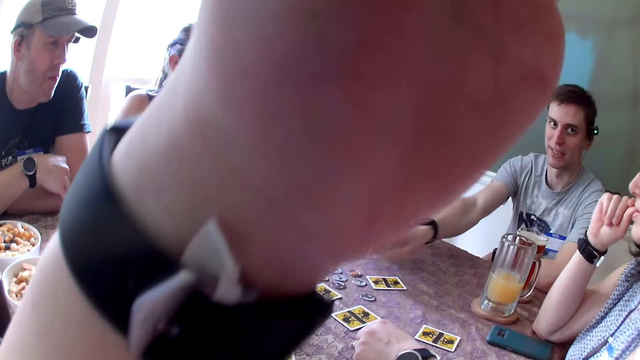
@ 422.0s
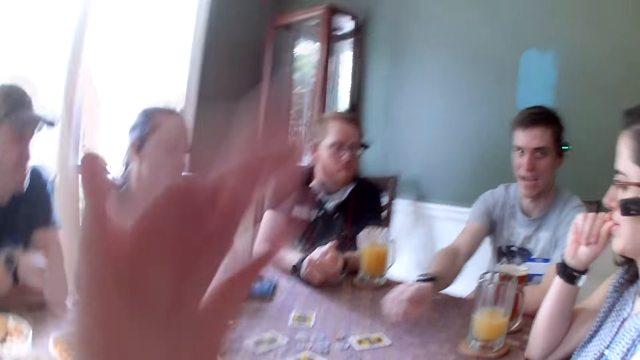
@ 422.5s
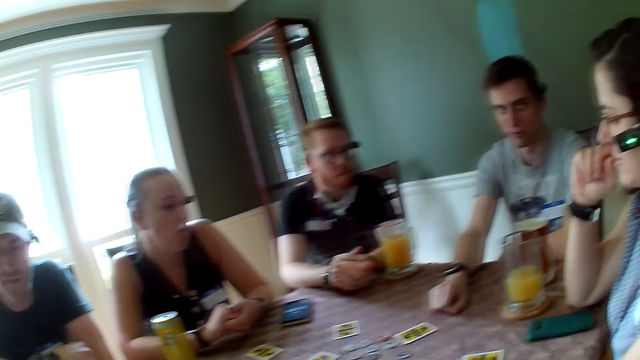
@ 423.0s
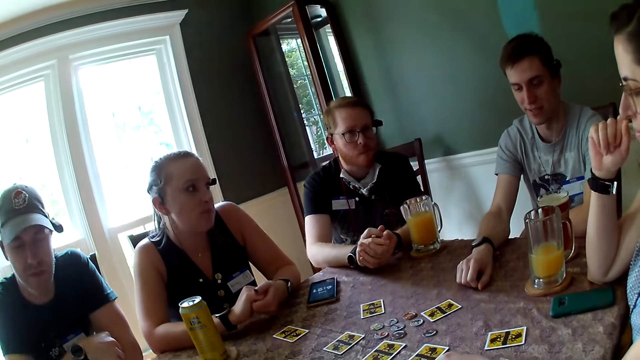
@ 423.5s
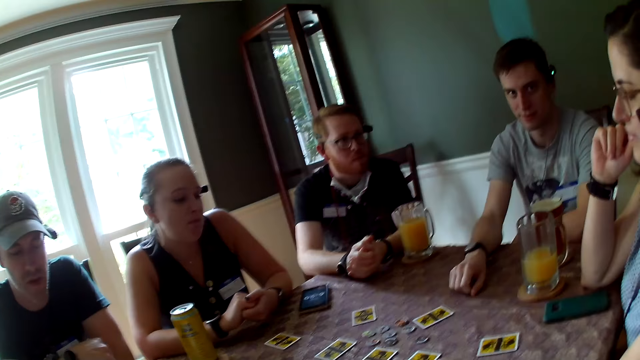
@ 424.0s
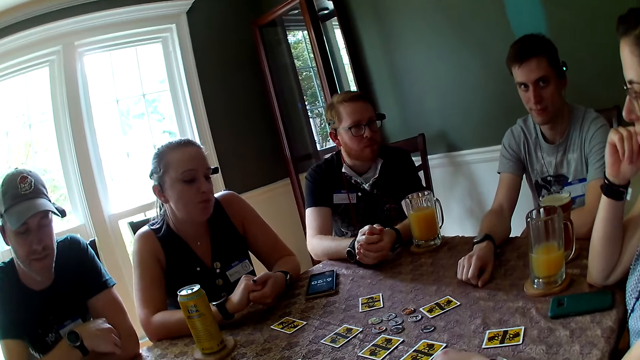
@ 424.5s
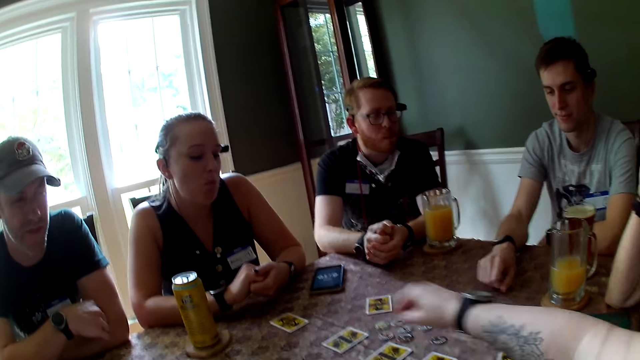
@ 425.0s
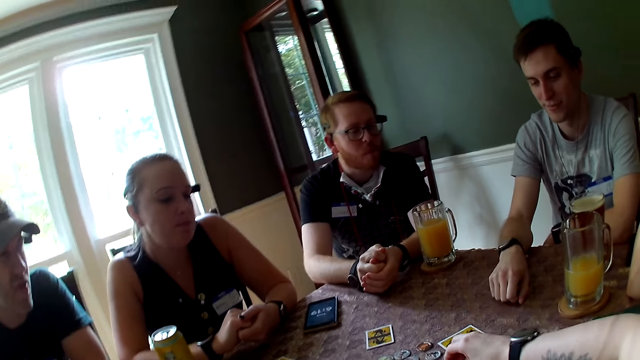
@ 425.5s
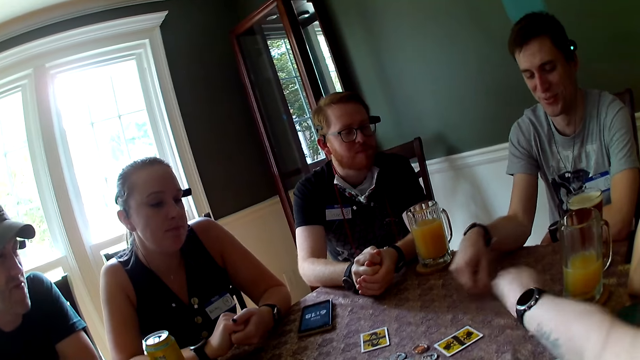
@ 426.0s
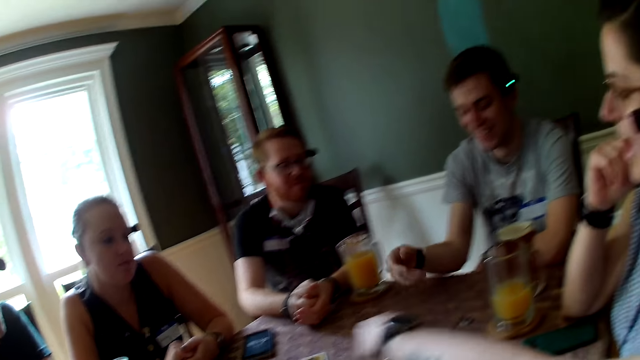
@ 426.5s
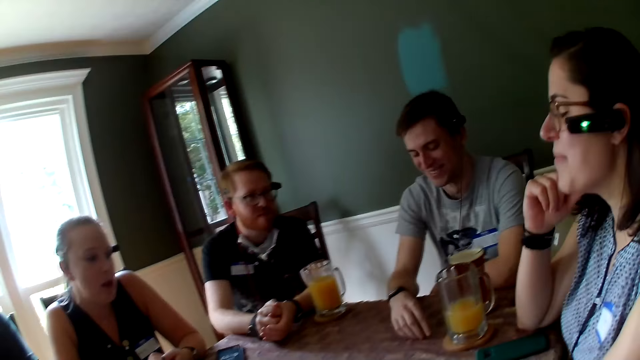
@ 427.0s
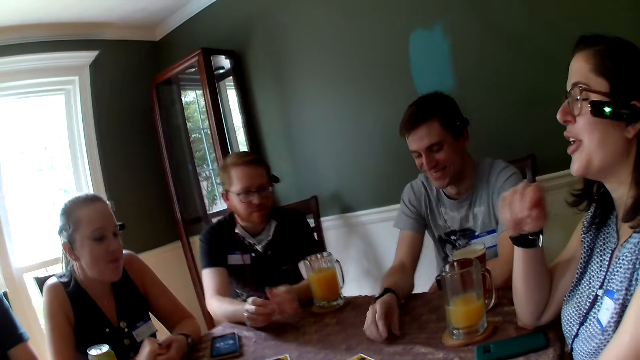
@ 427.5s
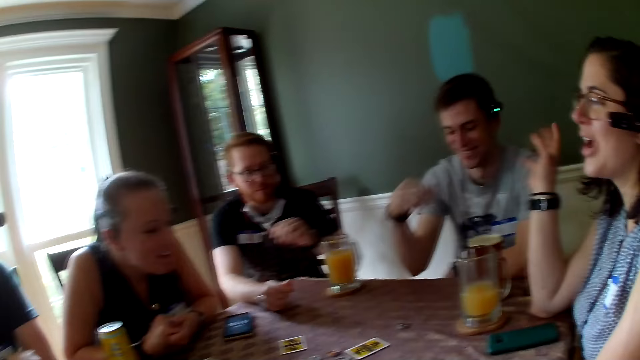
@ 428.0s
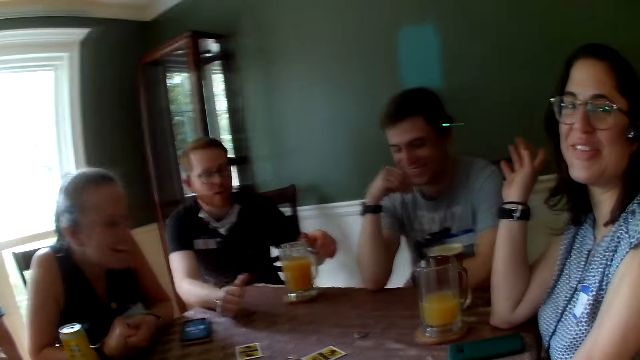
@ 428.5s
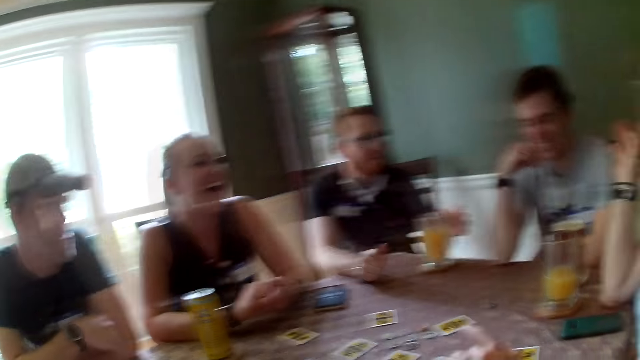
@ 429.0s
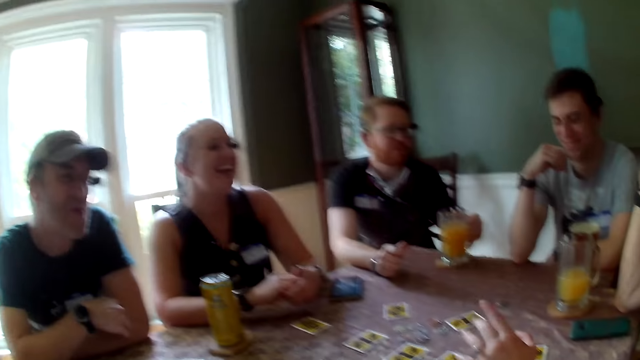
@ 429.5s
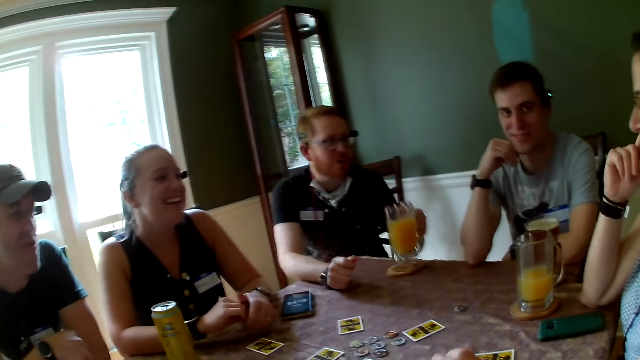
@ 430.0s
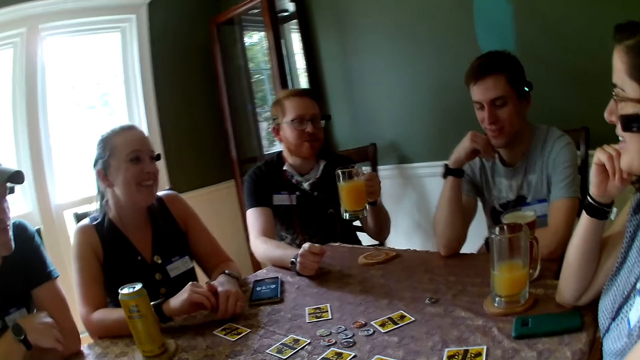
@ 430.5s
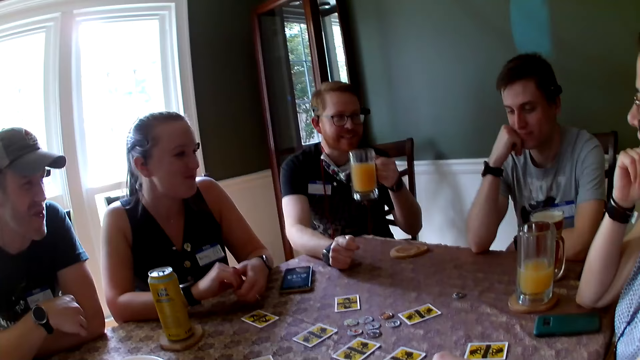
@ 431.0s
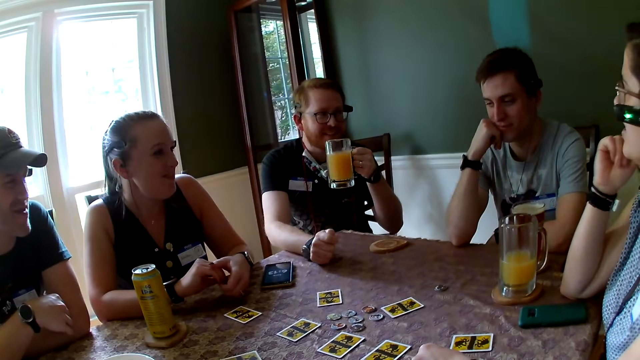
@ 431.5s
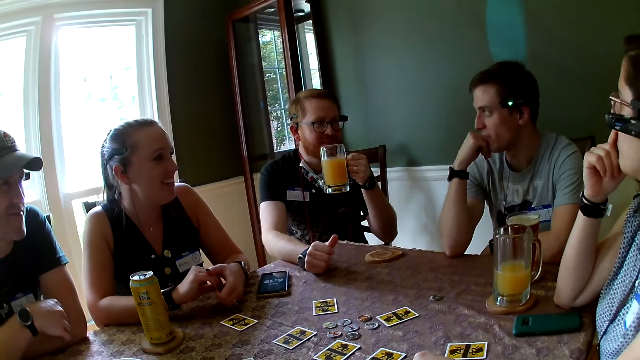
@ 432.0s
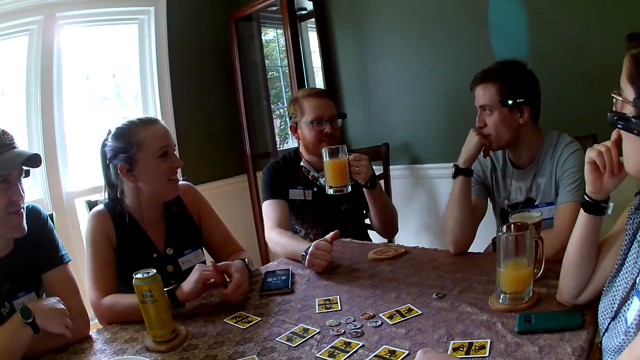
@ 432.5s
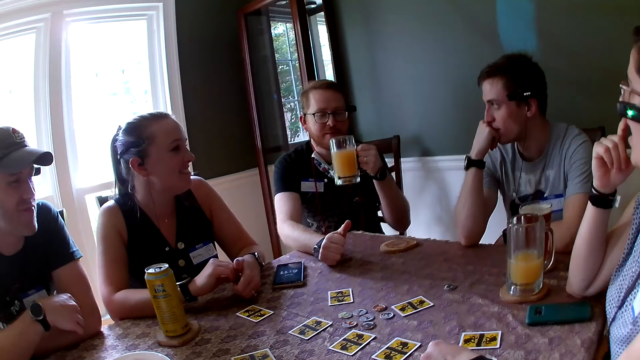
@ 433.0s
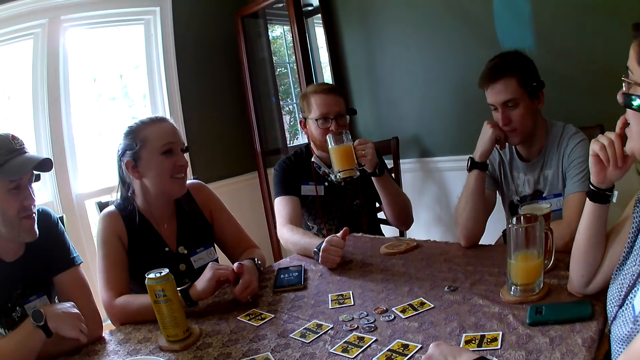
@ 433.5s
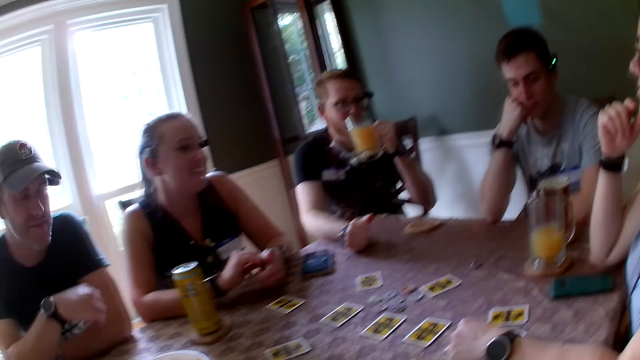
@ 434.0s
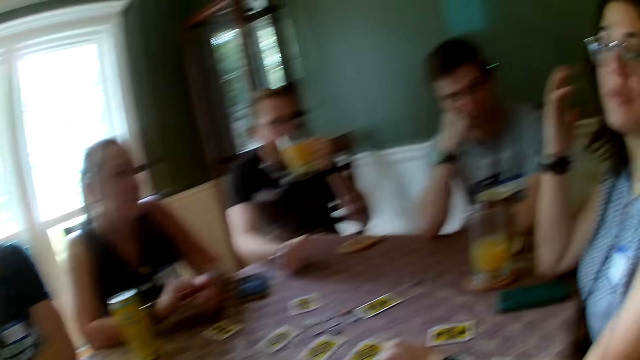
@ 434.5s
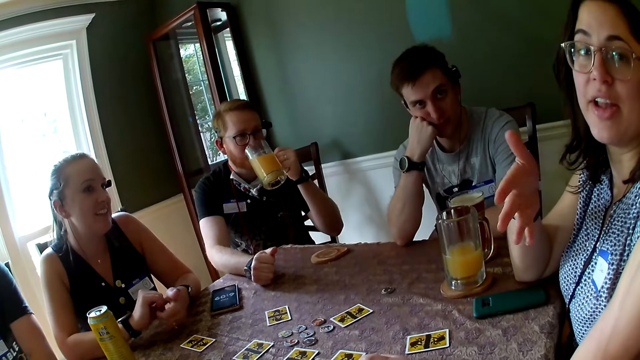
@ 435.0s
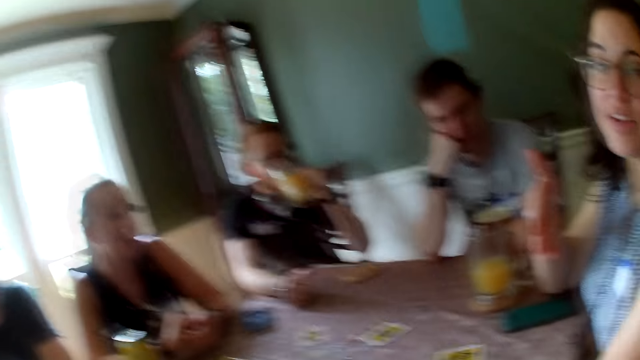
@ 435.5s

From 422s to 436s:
A man taps the table with his right hand. The camera wearer drops her left hand from her face. The man puts his right hand on the table. The camera wearer moves a chip on the table with her right hand toward the man. She picks the card. A woman gestures with her right hand. Another man picks the cup of juice from the coaster with his left hand. Another woman laughs. The other man drinks the cup of juice in his left hand. The first woman talks.

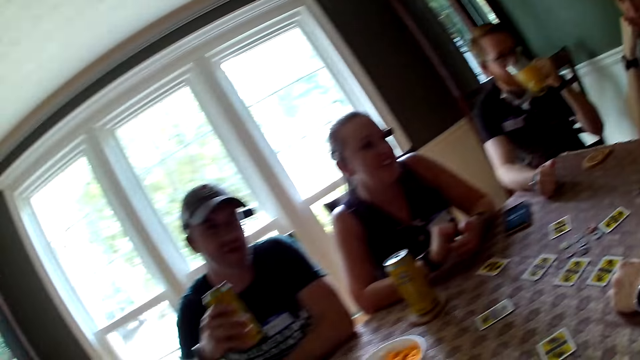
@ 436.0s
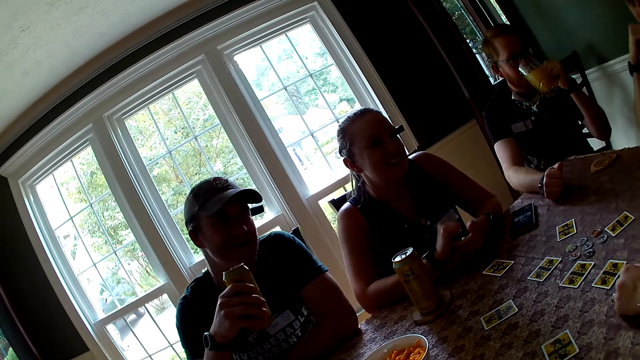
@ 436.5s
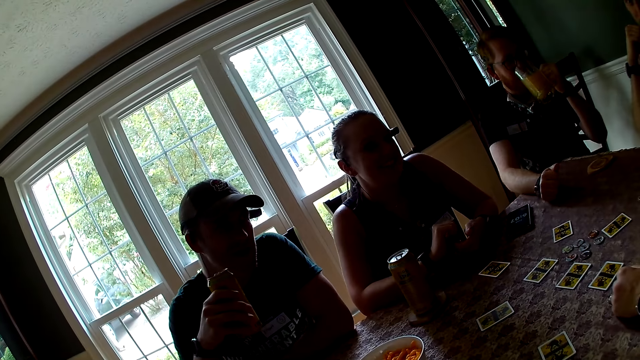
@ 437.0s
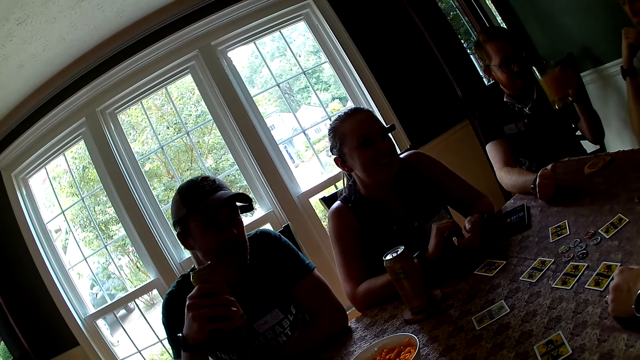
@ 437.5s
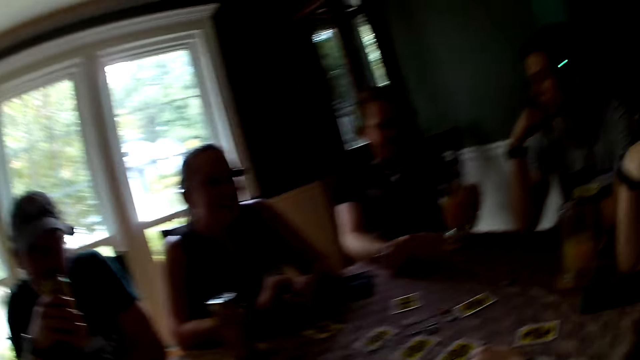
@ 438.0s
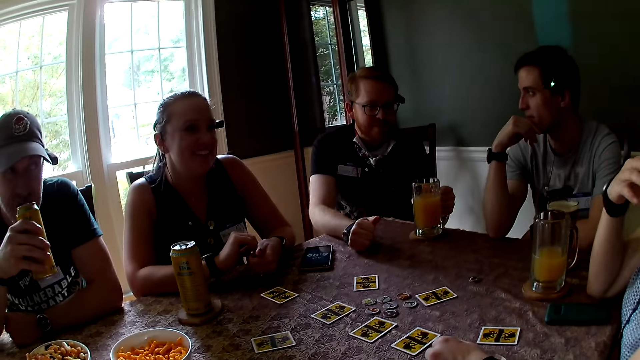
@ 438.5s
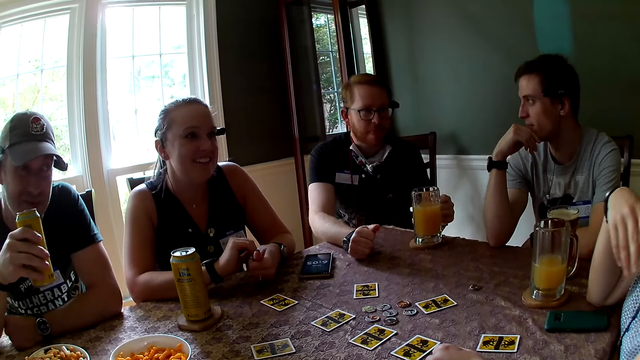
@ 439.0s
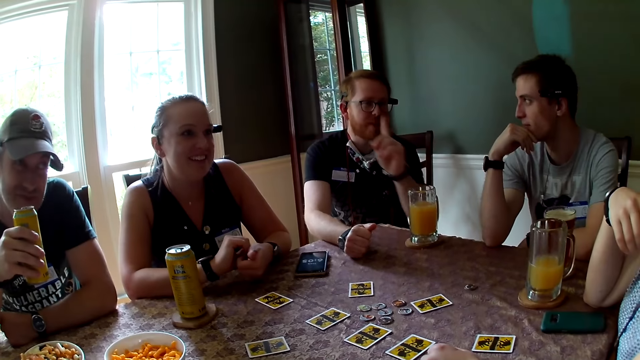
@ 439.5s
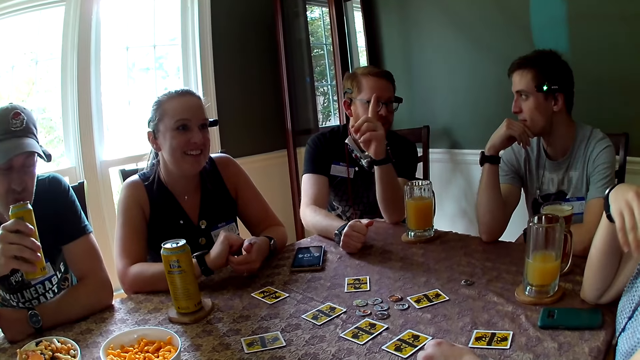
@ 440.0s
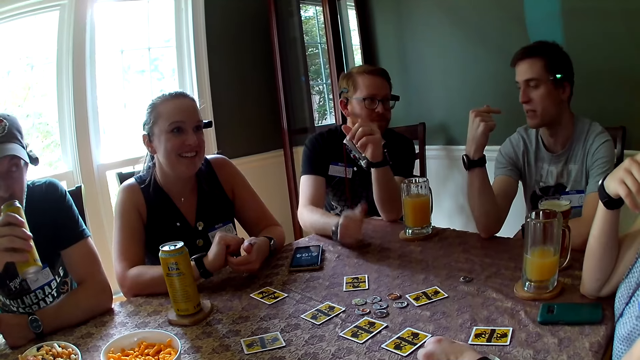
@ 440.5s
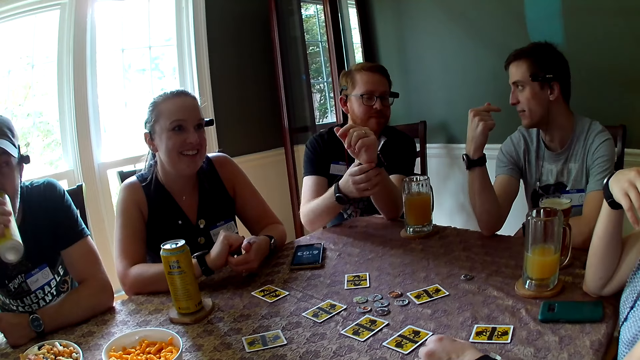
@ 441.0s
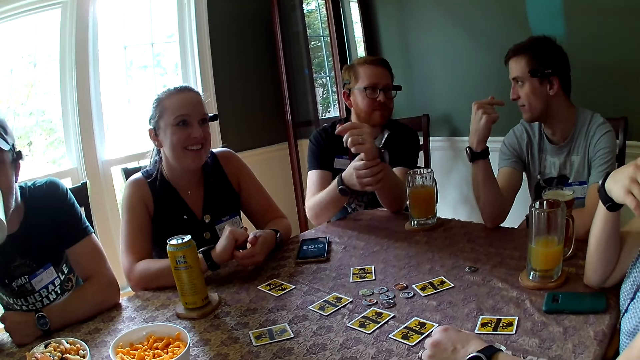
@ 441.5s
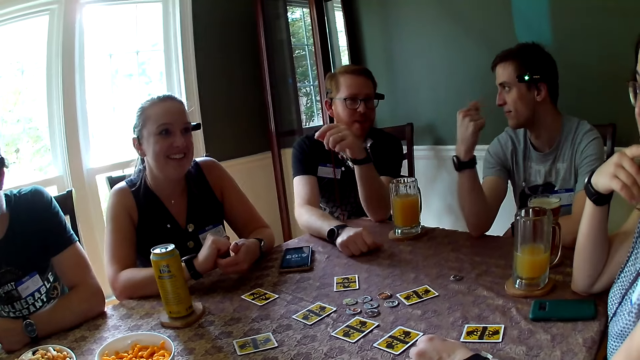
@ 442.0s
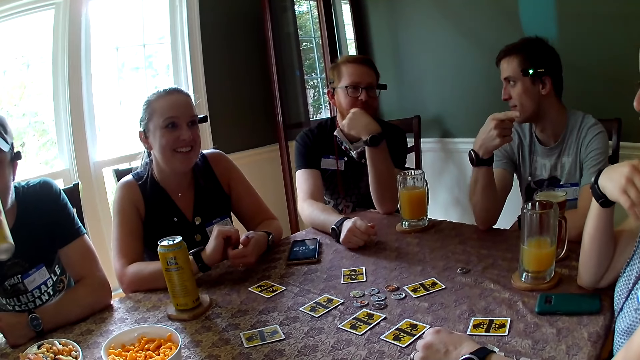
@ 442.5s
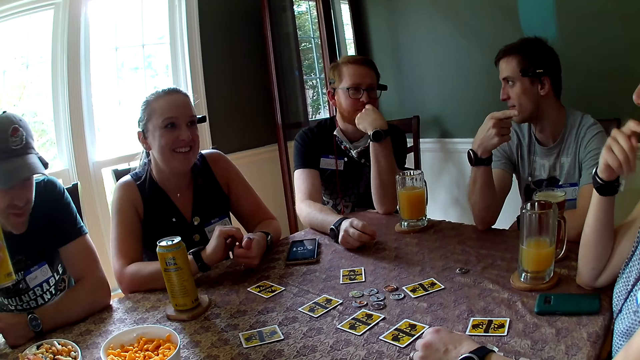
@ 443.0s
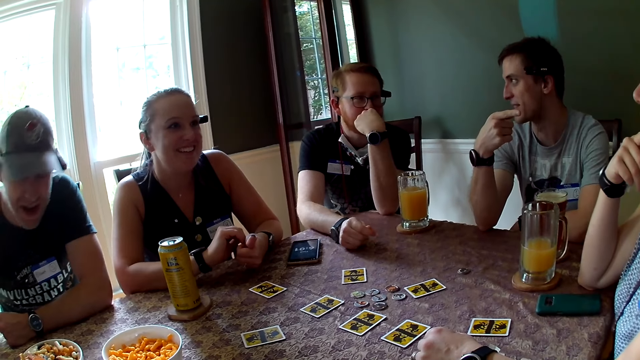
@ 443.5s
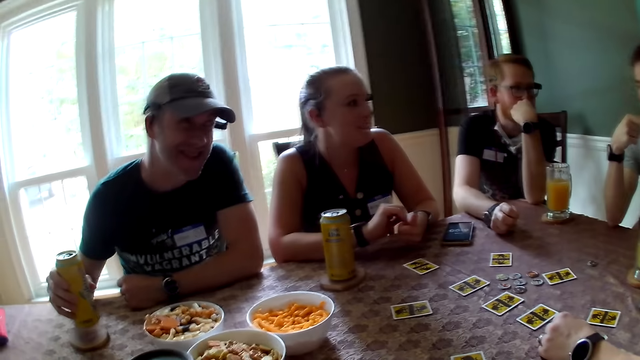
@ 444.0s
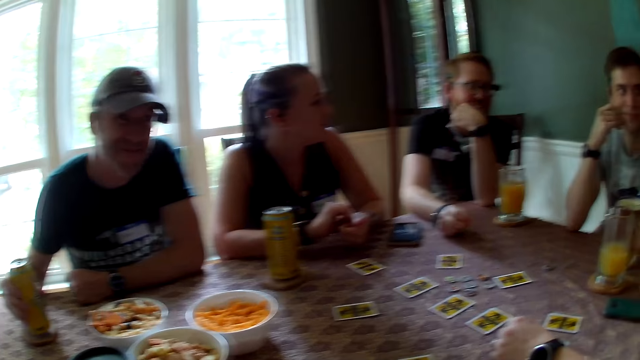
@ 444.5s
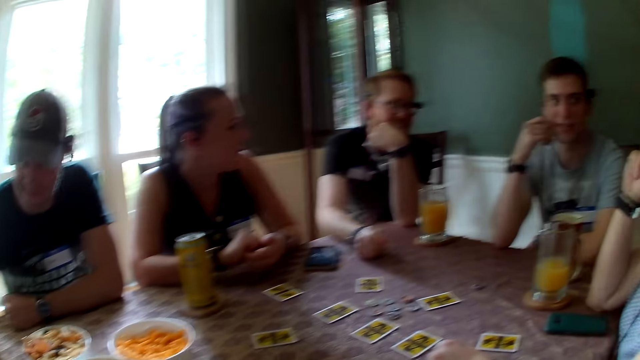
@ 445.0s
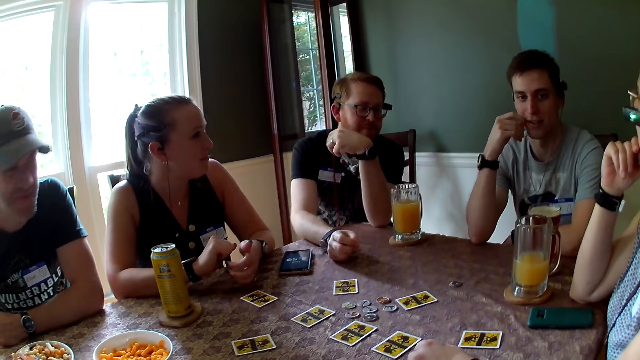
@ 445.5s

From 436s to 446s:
A man holds a can of drink with his left hand. The camera wearer looks around the room. Another man drops the cup of juice in his right hand on the coaster. The second man gestures out with his hand. The first man drinks from the can in his right hand. A third man gestures out with his hand. The first man drops the can in his right hand on a coaster on the table and nods his head.
